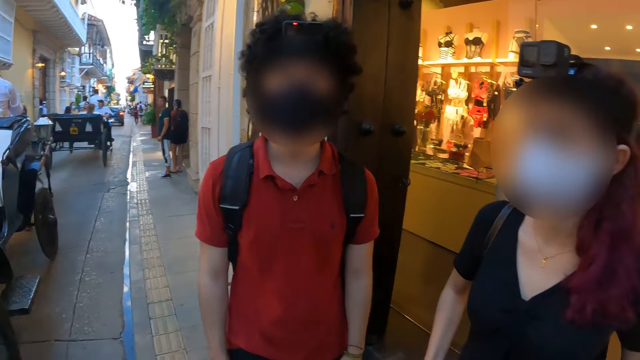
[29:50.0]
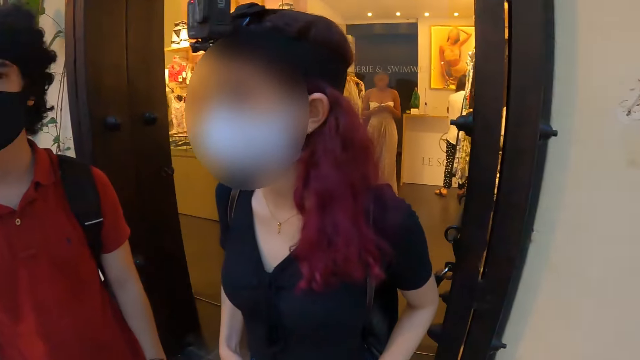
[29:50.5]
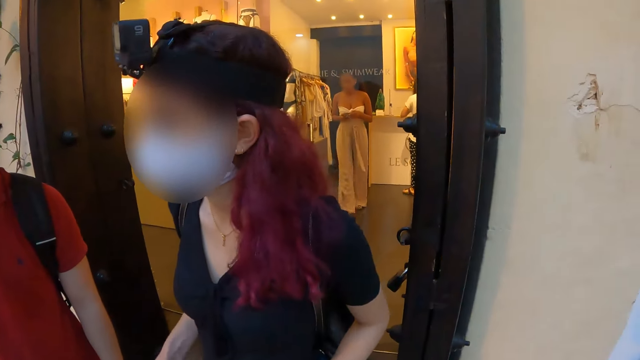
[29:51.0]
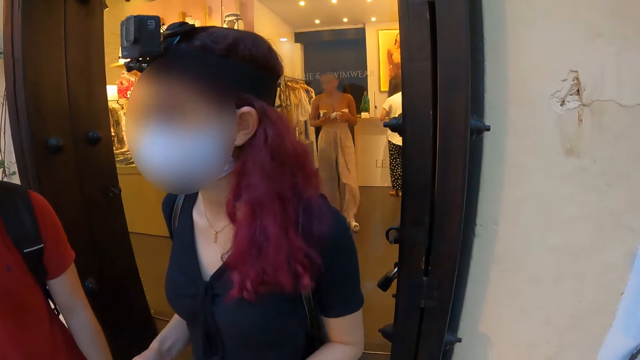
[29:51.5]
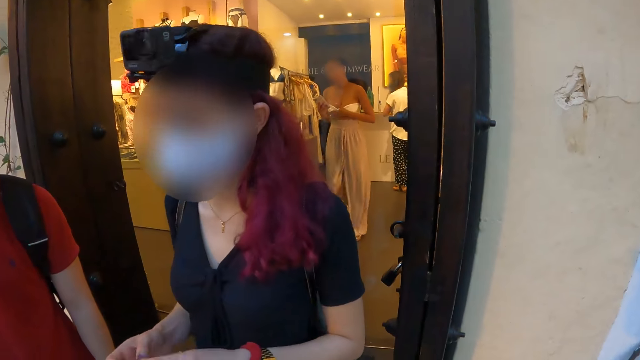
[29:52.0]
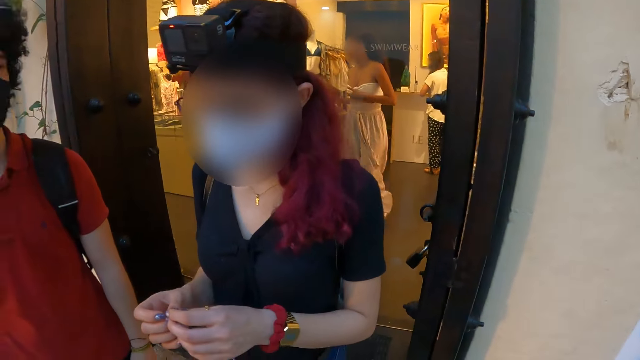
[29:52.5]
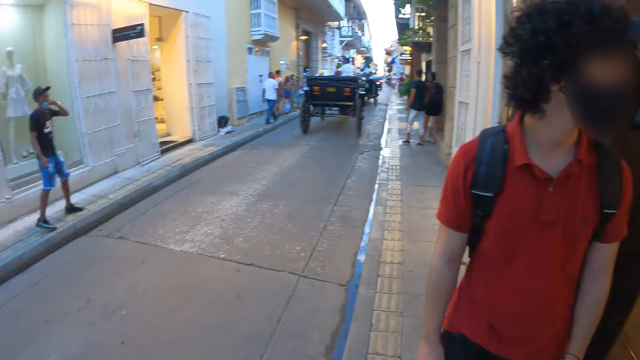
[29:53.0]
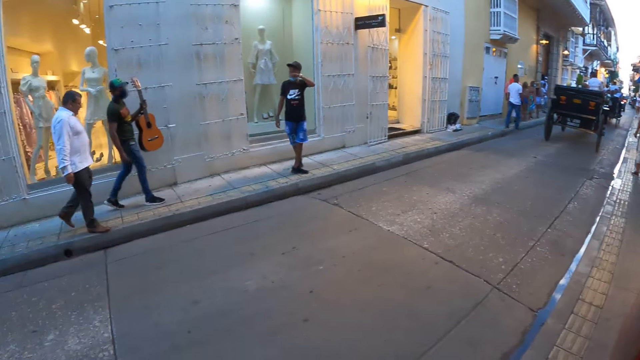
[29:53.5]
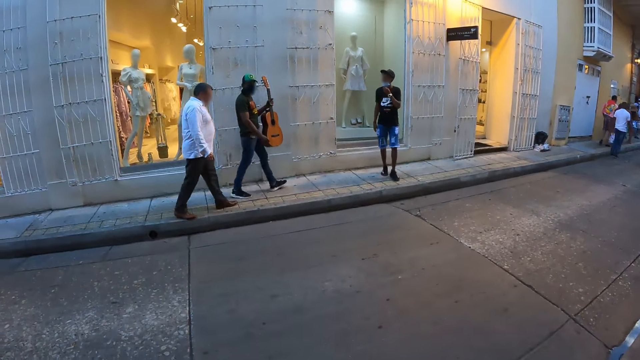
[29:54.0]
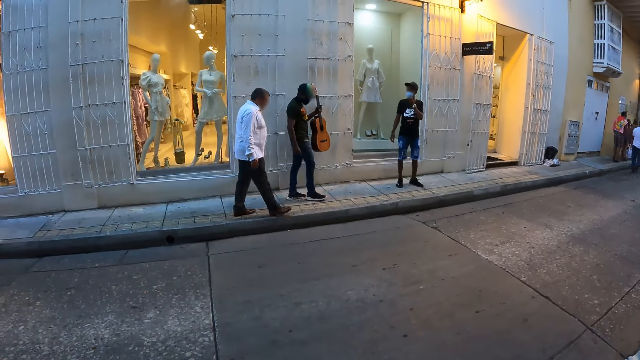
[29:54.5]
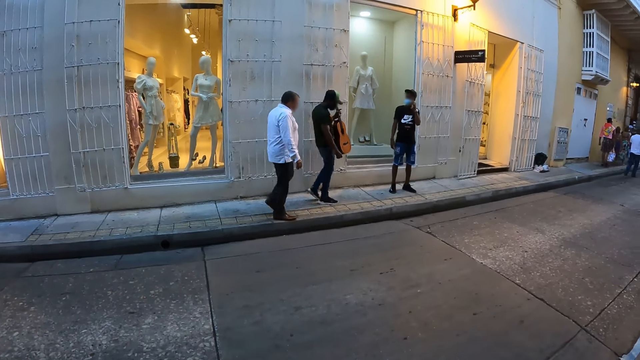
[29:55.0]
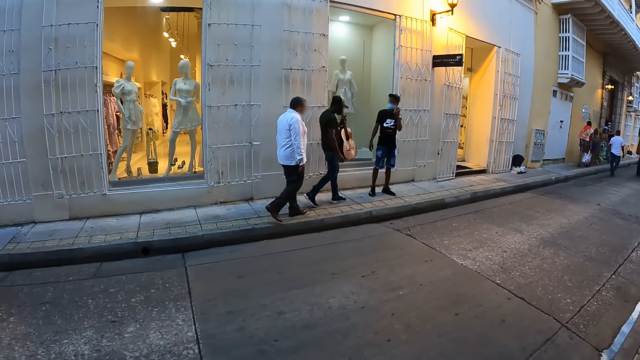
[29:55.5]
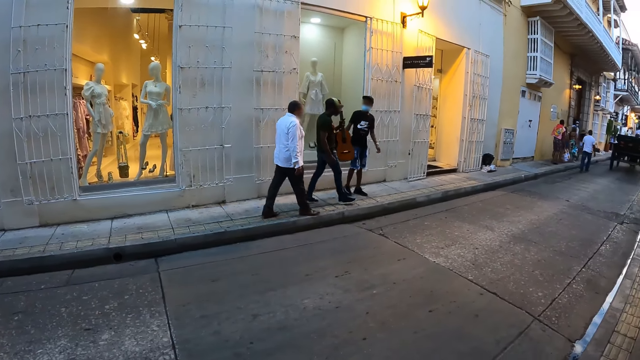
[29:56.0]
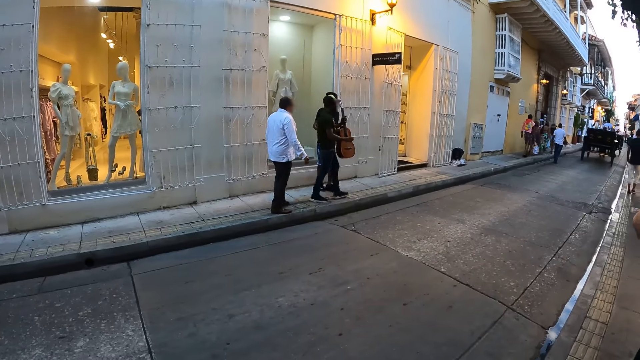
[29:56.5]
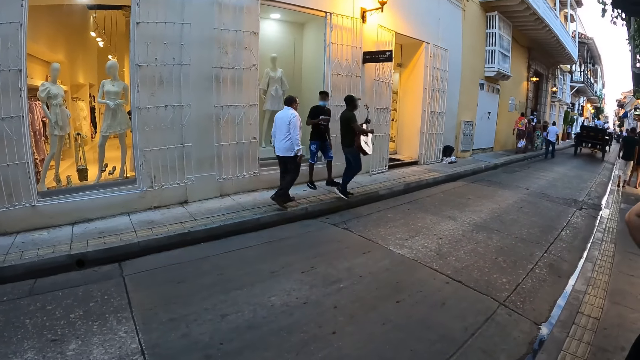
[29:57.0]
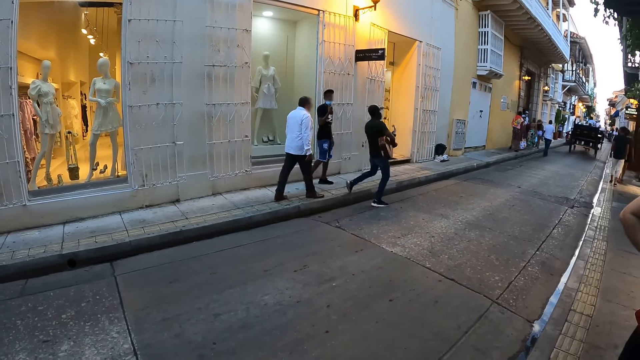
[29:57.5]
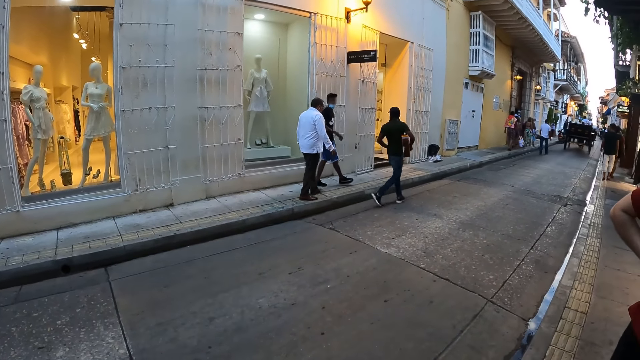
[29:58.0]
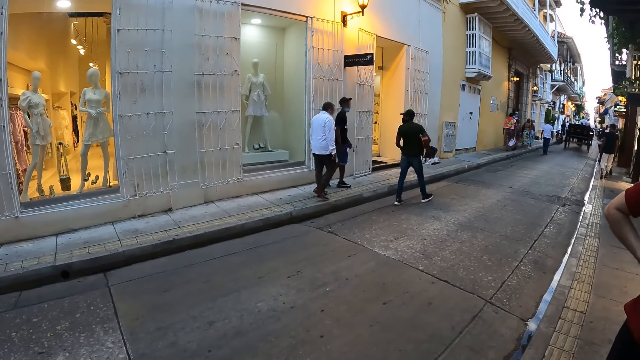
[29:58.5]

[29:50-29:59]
The camera wearer looks around.

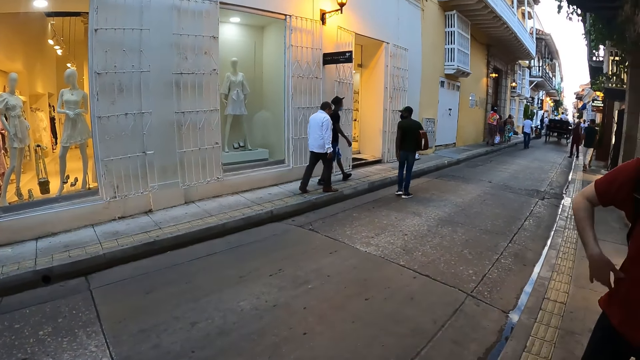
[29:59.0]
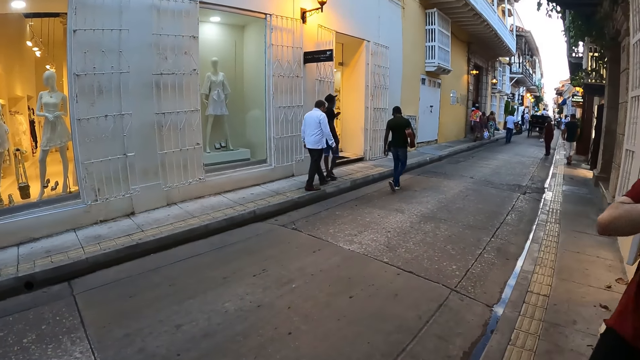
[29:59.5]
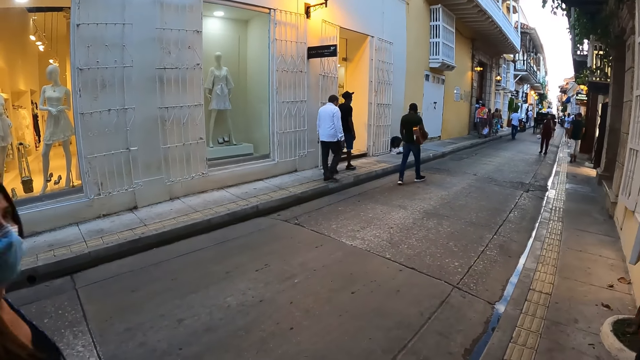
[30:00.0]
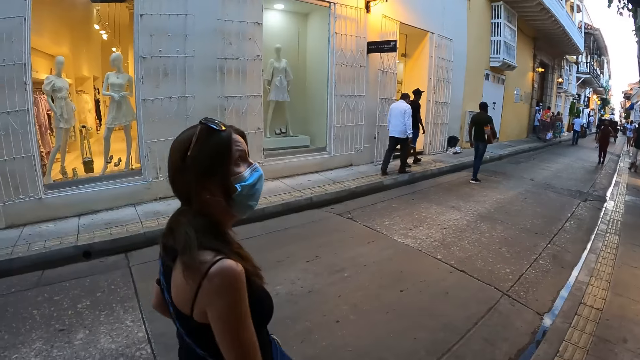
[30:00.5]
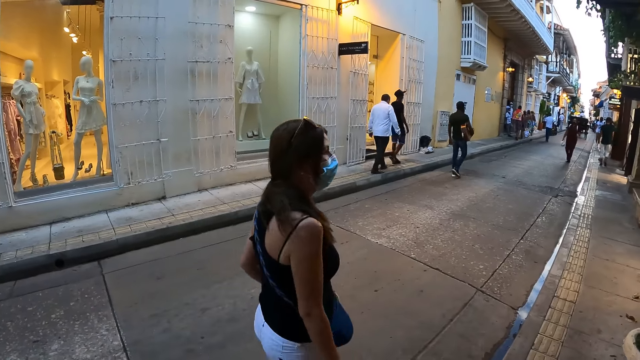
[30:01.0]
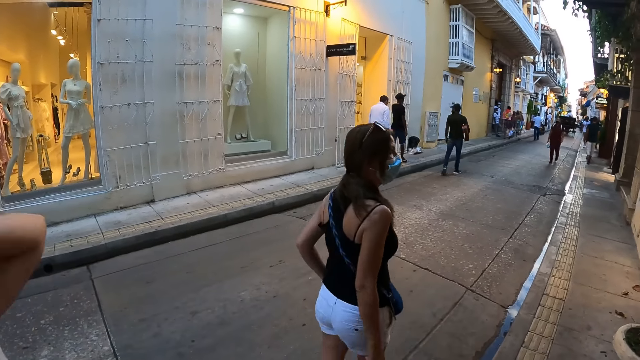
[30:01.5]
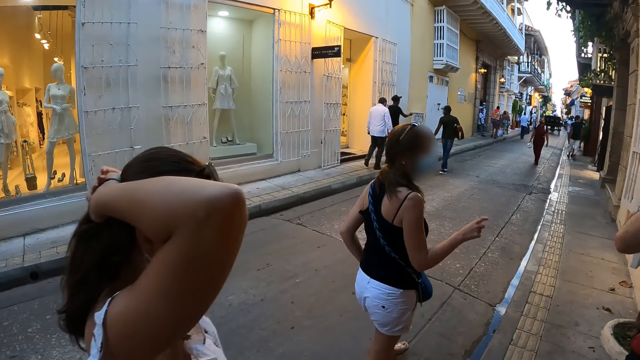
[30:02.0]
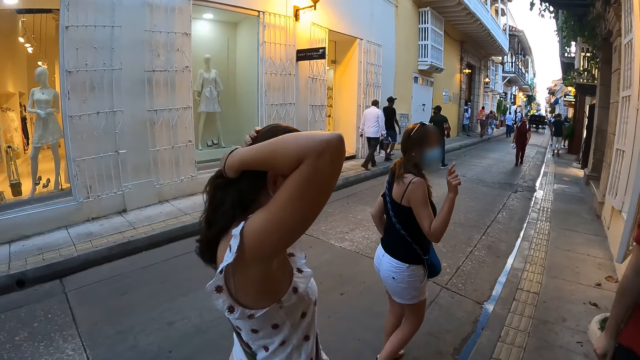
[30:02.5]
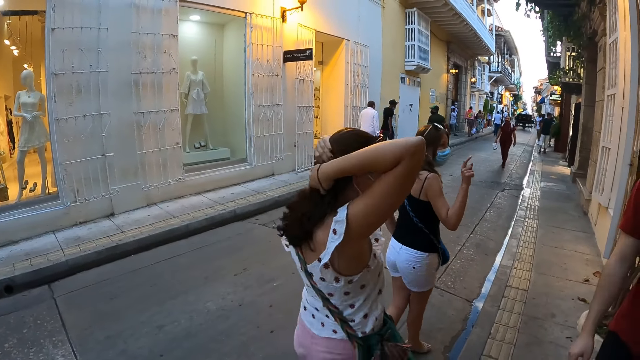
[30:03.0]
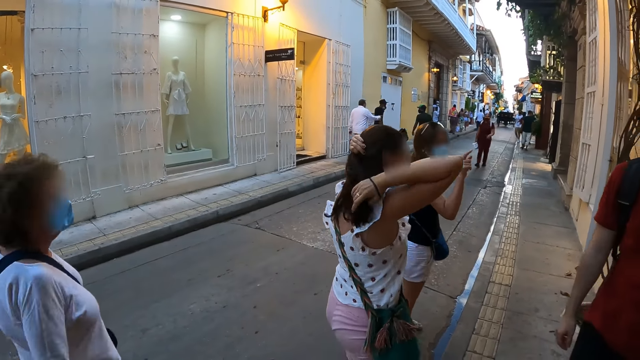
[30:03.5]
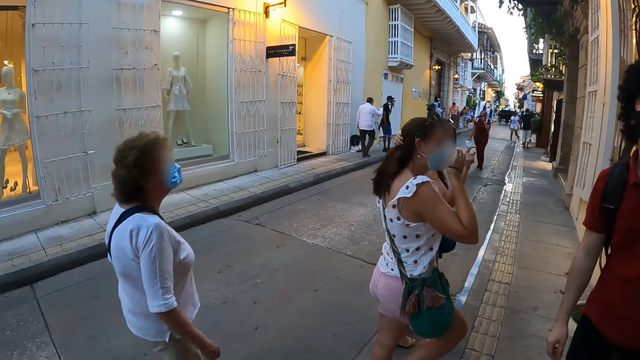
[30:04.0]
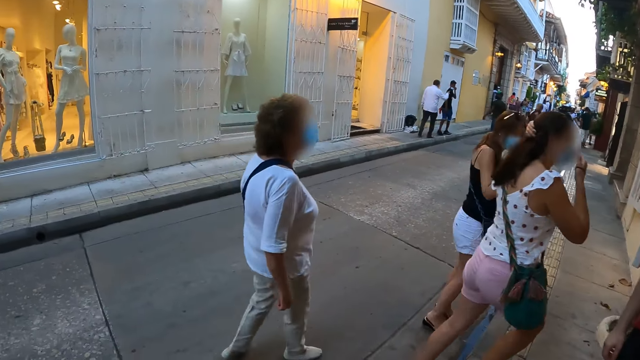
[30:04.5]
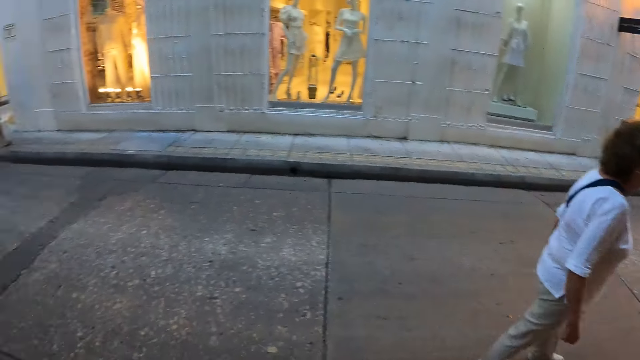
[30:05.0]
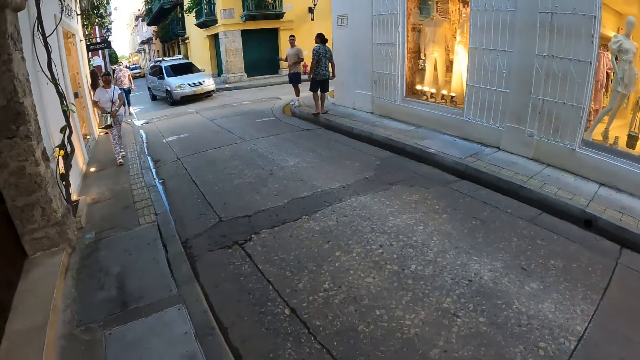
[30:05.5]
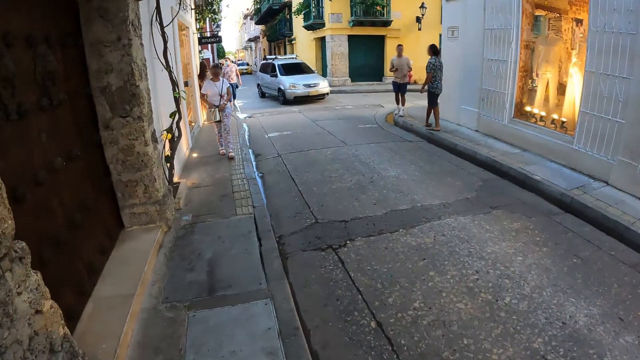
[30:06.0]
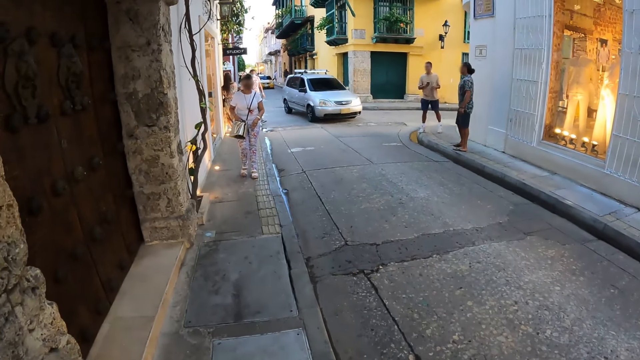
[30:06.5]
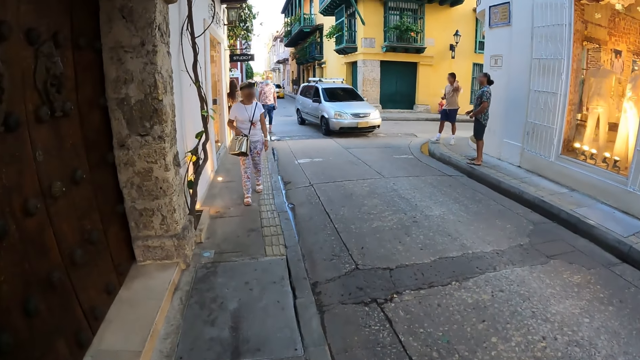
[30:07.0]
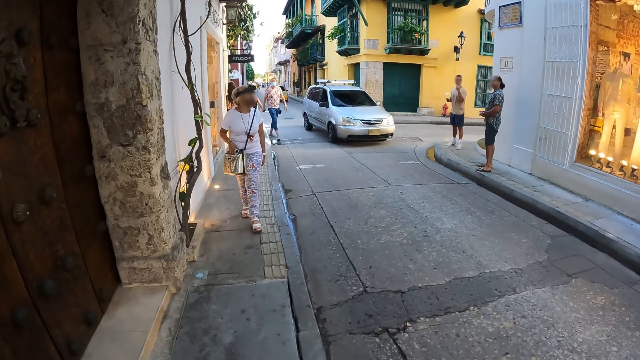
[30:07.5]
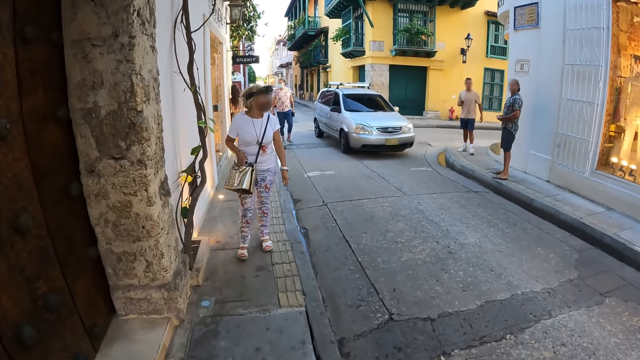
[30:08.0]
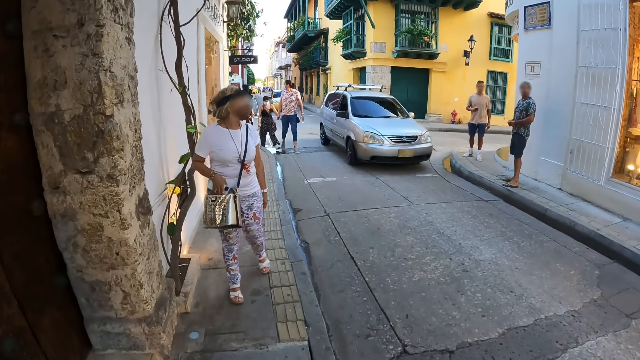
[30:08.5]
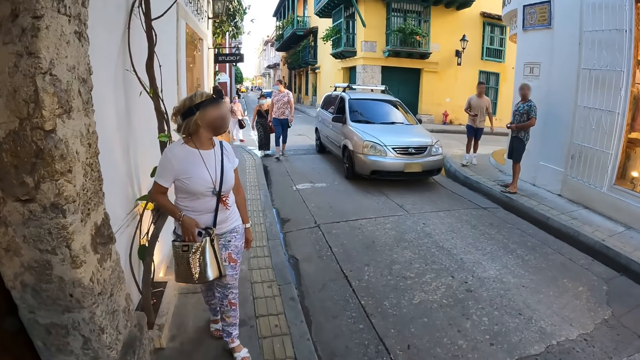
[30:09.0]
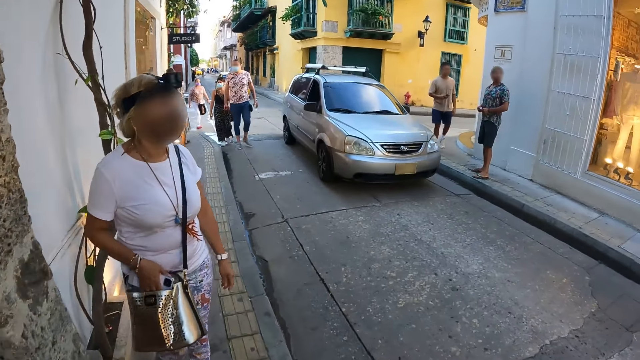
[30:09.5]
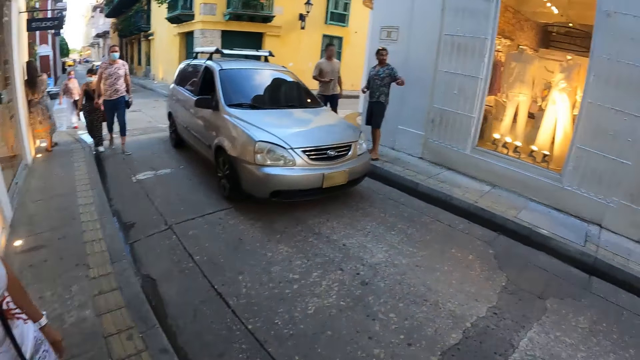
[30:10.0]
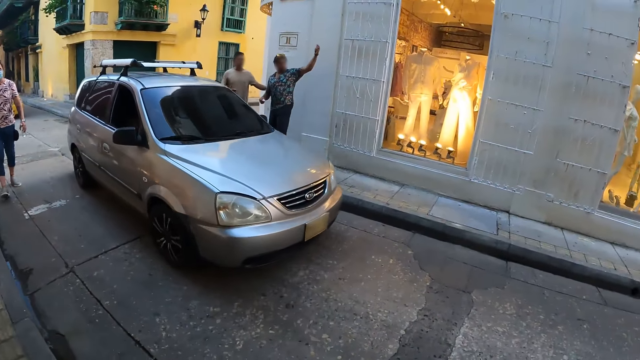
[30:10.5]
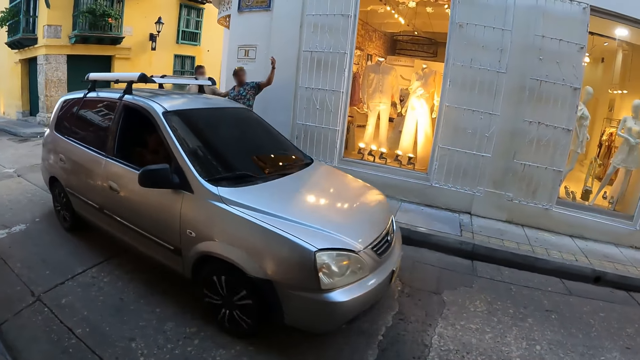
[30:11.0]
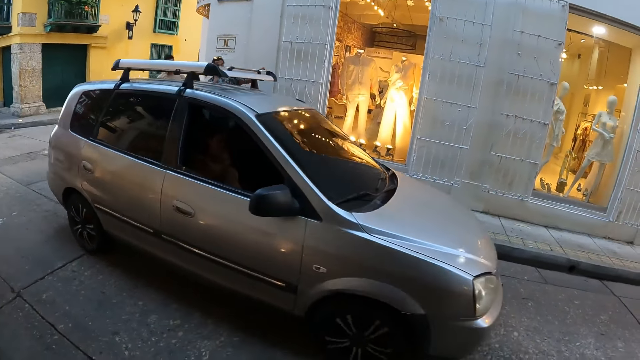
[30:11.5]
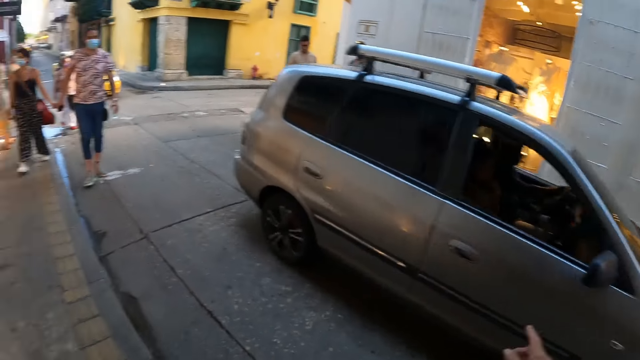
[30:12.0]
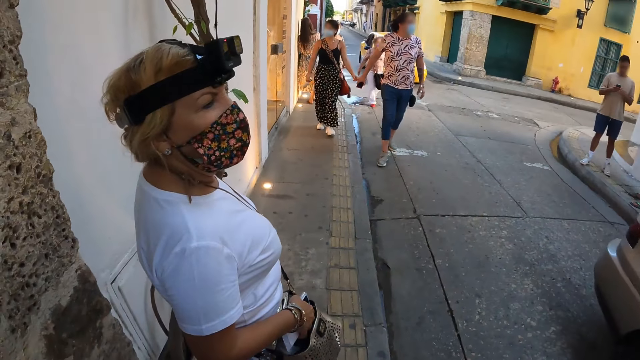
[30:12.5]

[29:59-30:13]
A woman walks past the camera wearer. Another woman walks past the camera wearer. Another woman walks past the camera wearer. The camera wearer walks on the walkway. The woman walks toward the camera wearer. A silver car drives past the camera wearer.
